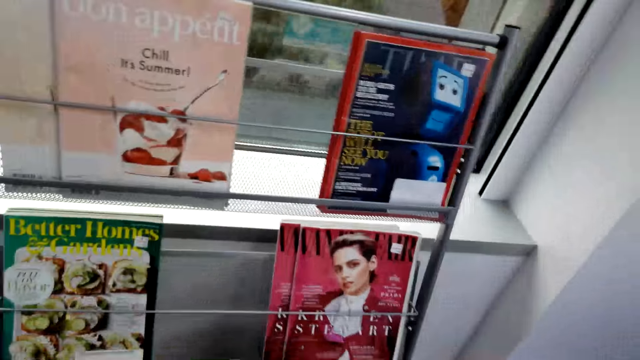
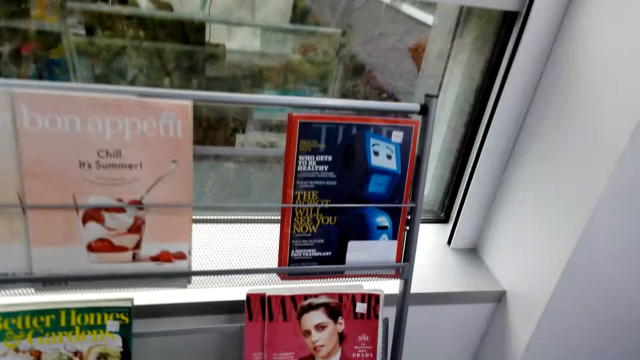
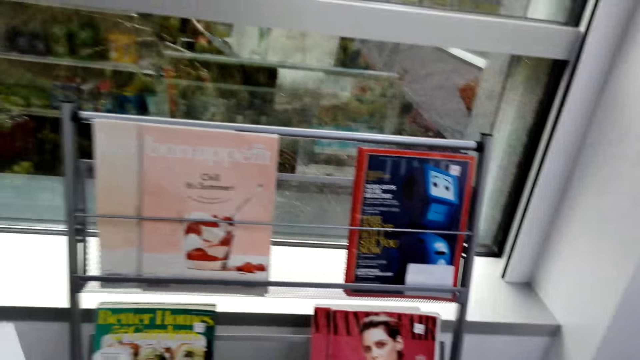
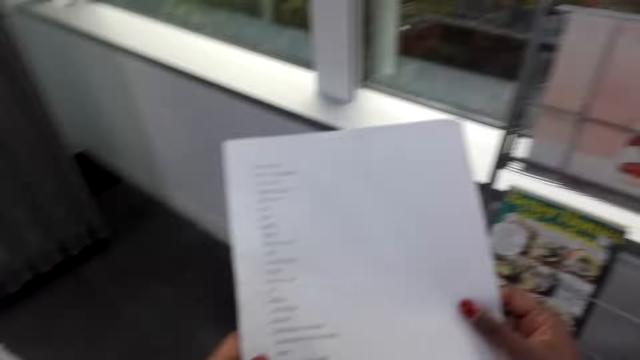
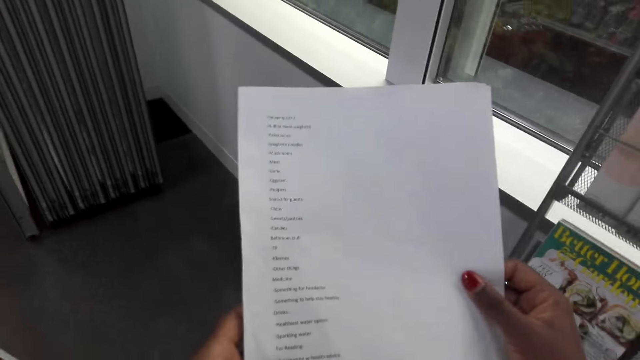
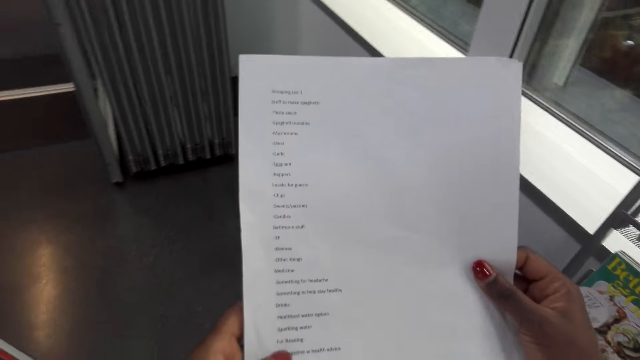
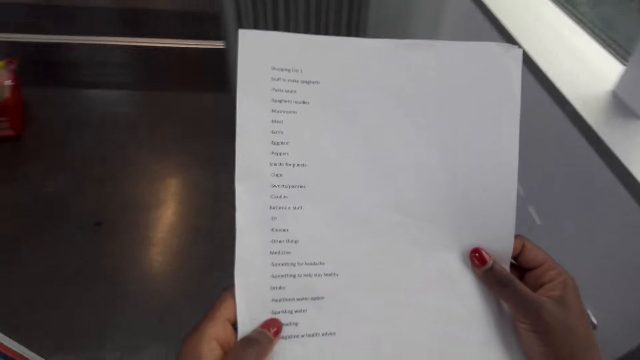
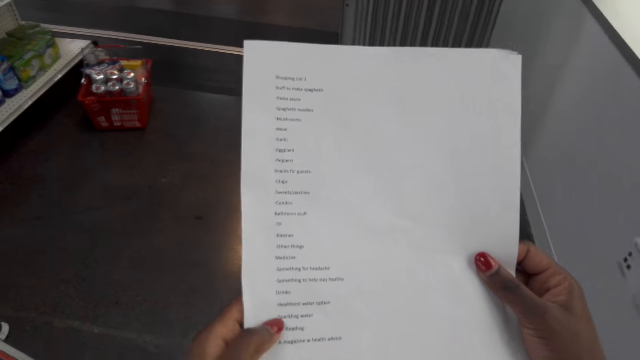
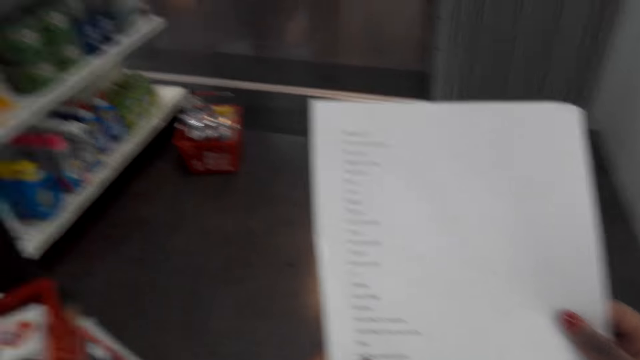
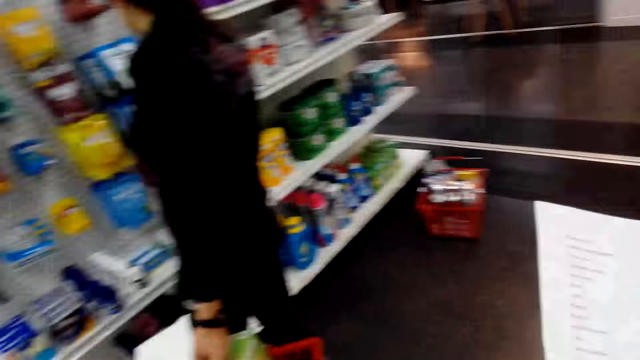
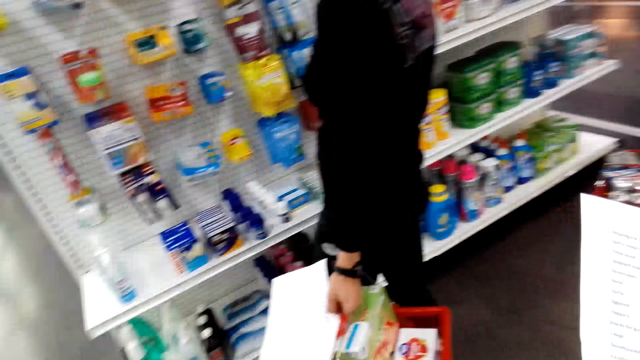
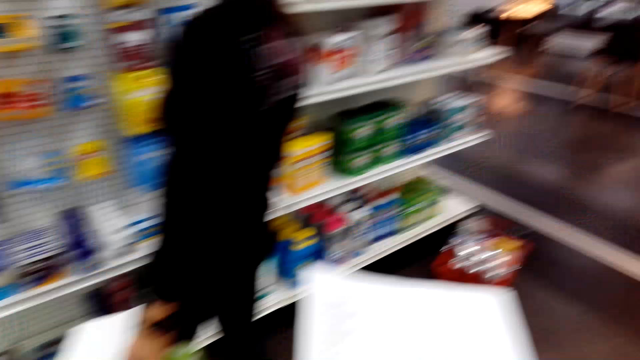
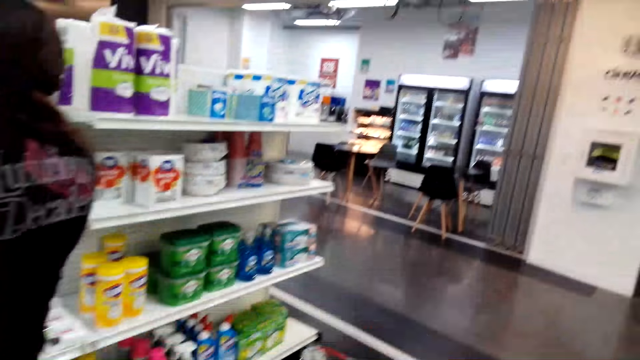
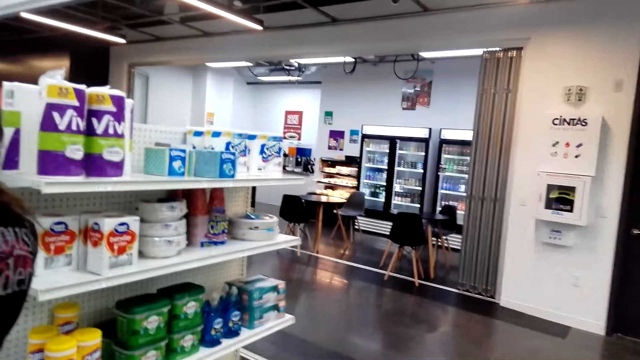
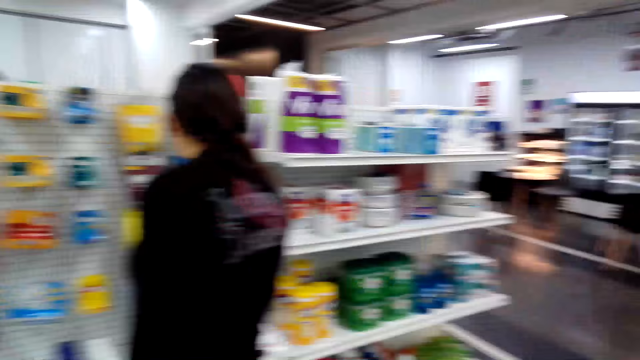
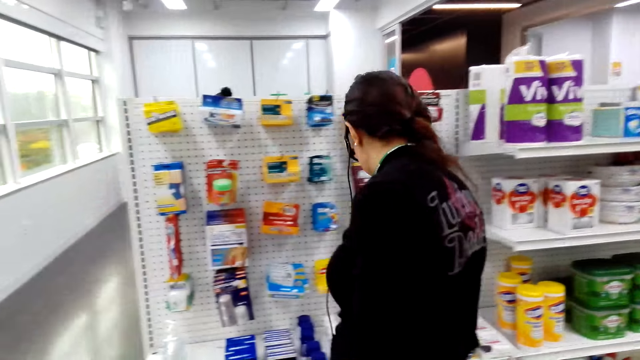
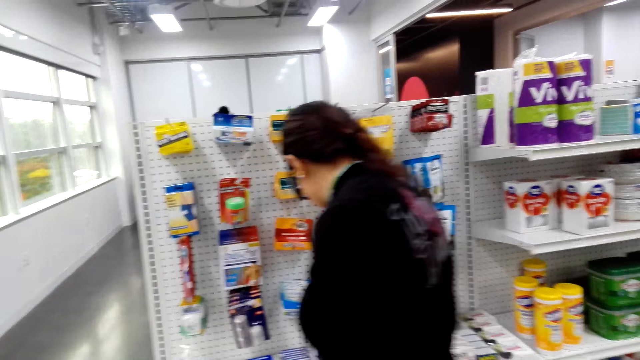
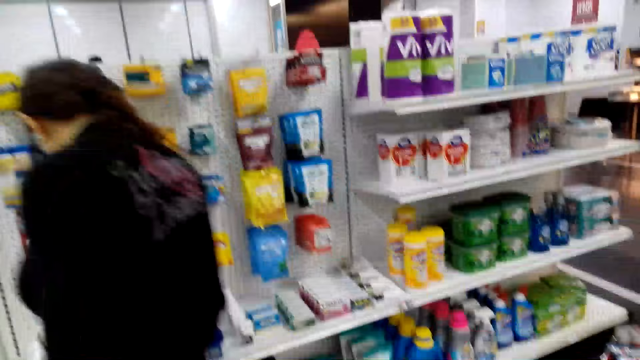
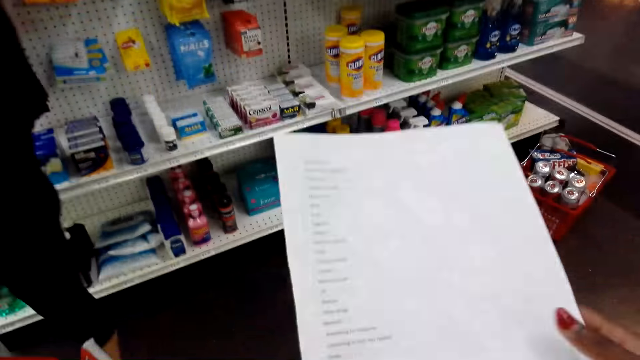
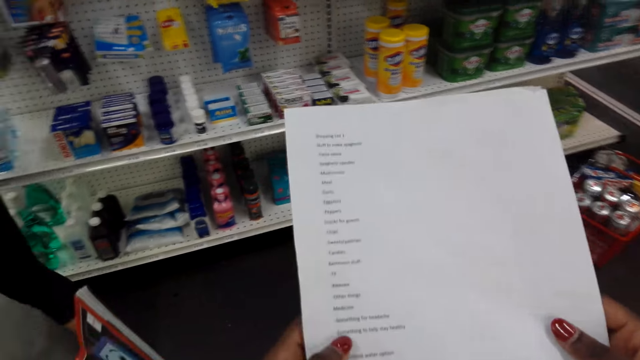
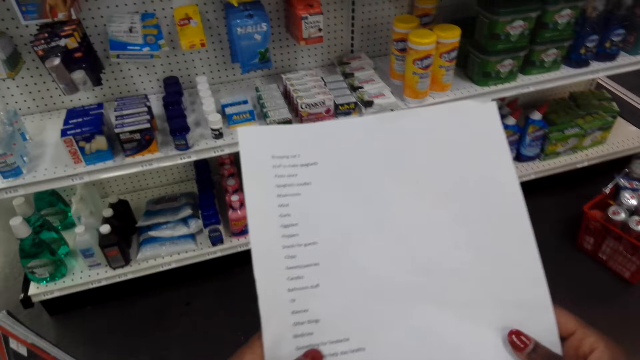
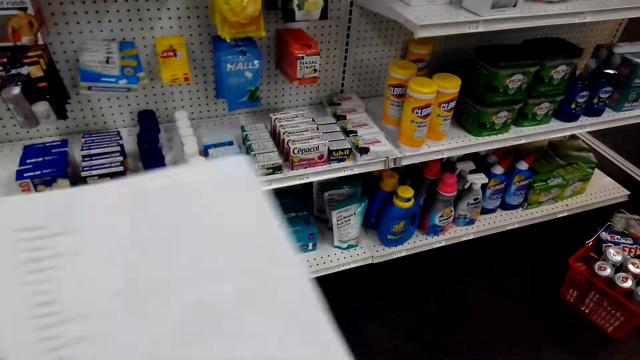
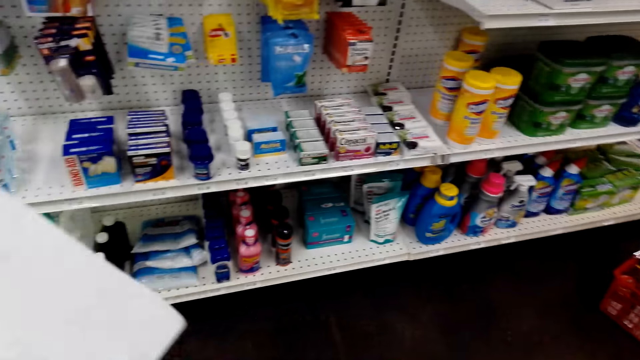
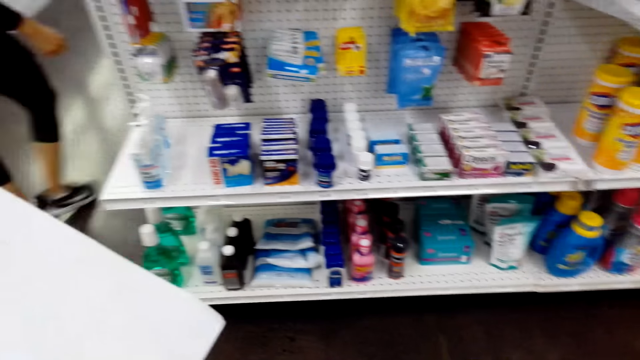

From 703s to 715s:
The camera wearer looks around. They look at the magazines. They look at the shopping list. They look at the items on the shelf. They move around. A lady looks at something. The lady moves around. The camera wearer looks at the shopping list.

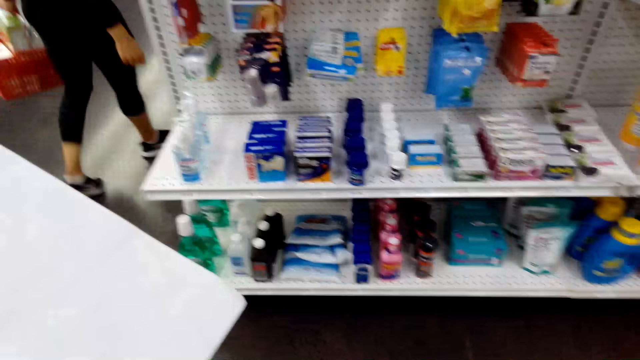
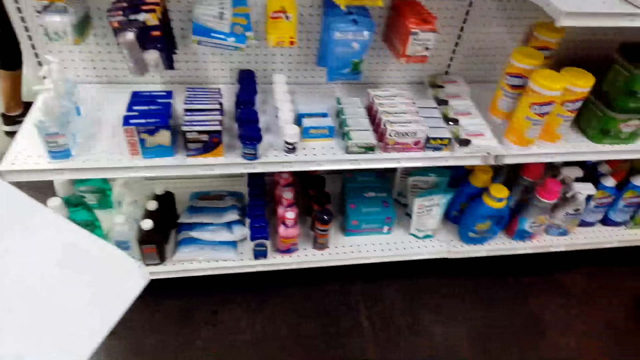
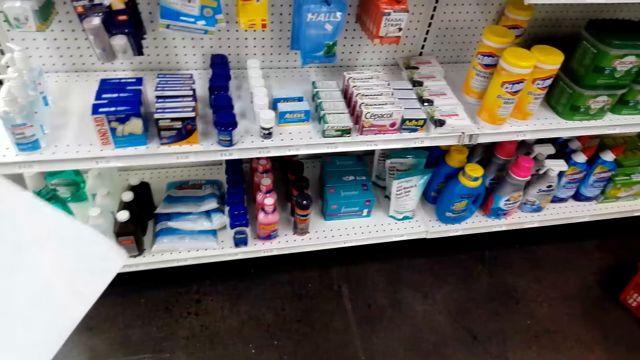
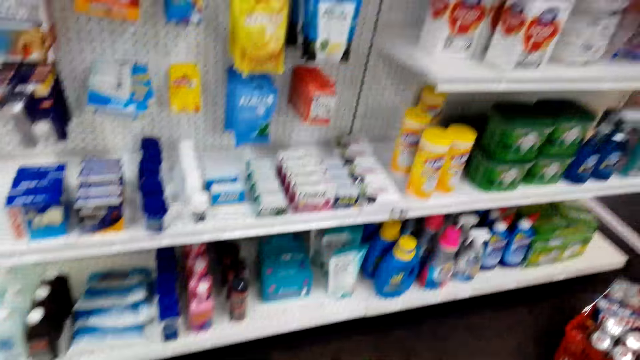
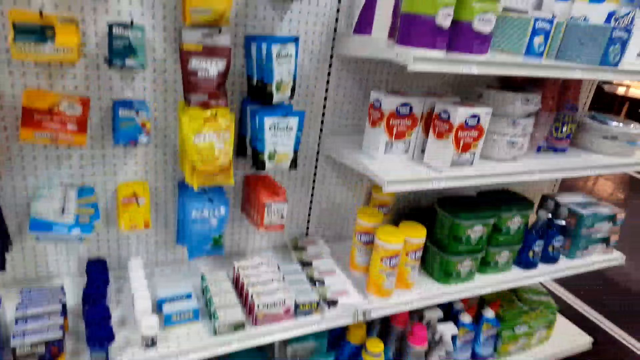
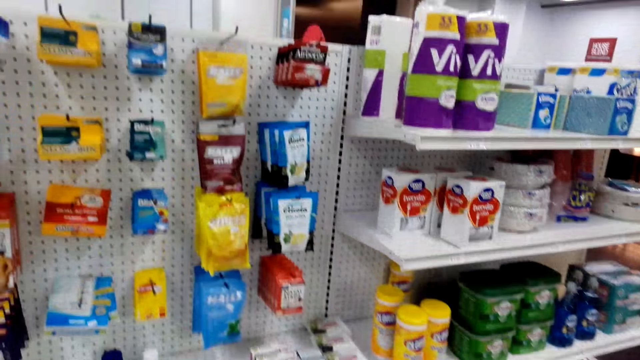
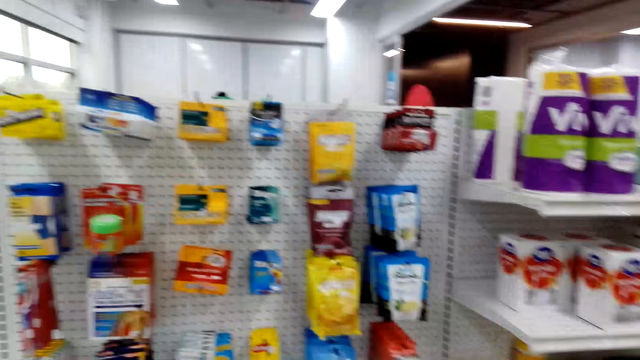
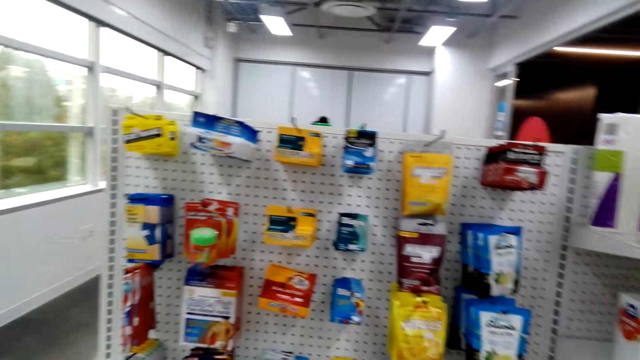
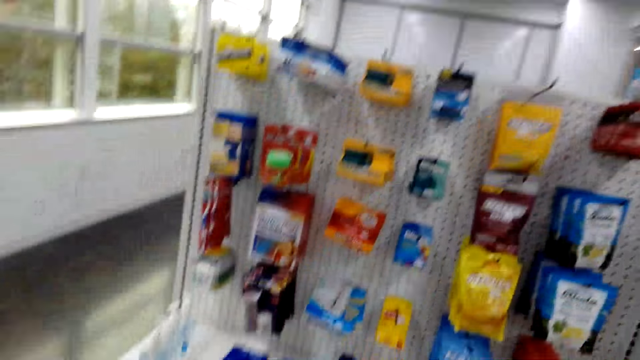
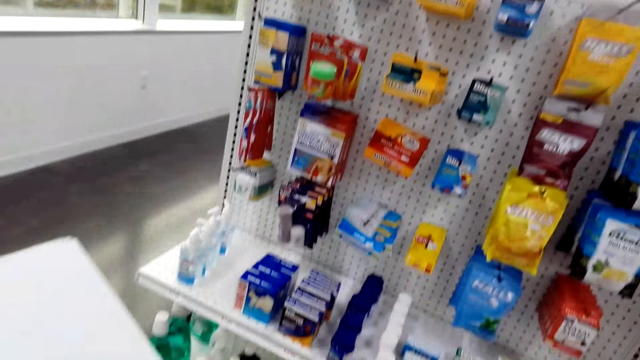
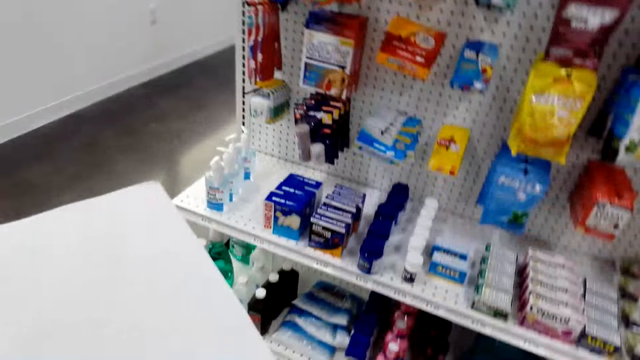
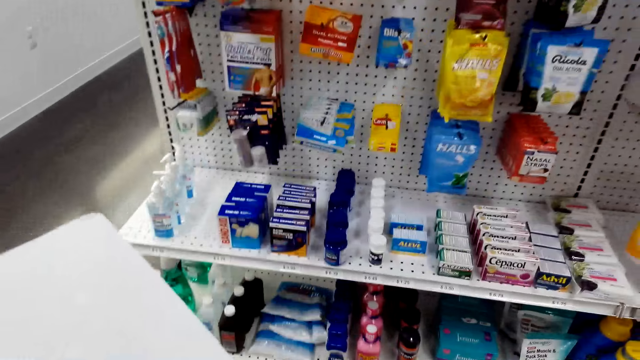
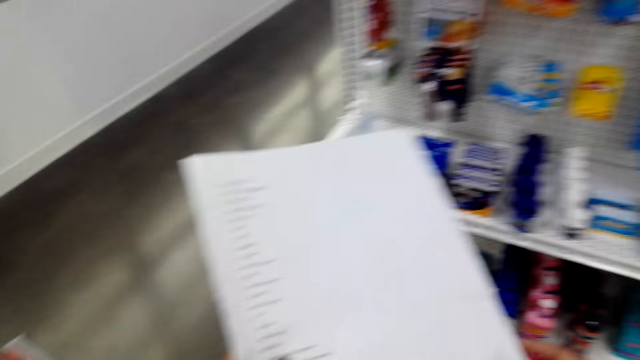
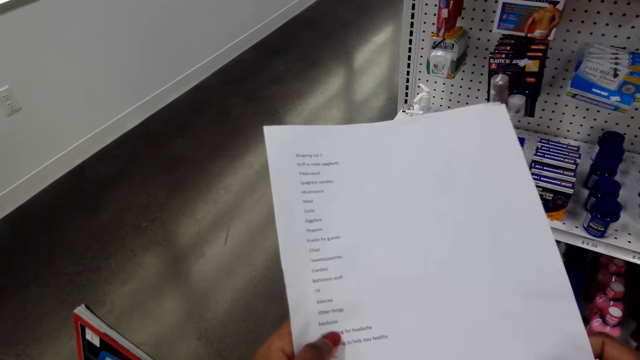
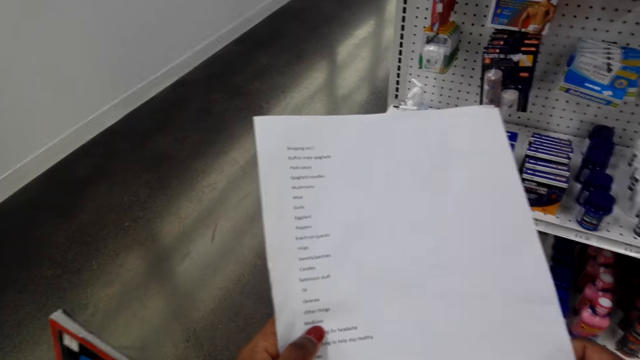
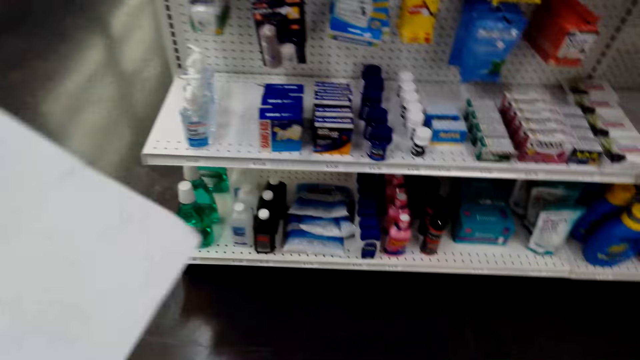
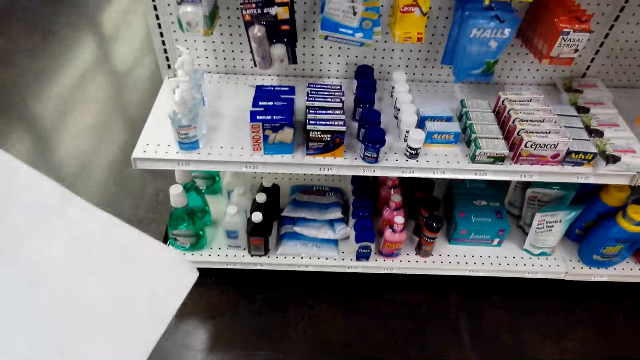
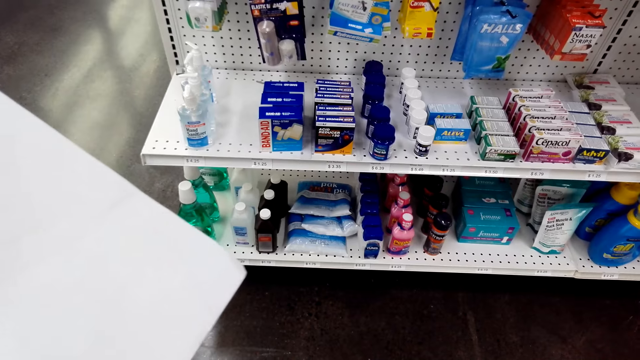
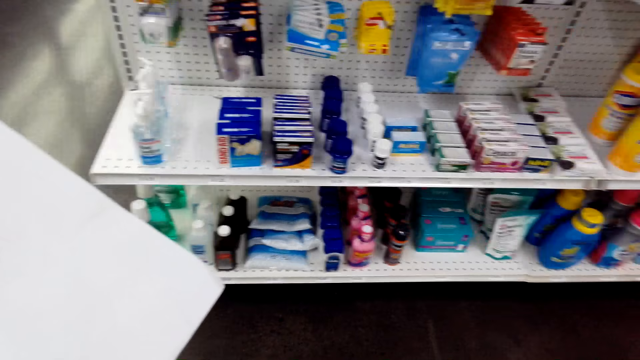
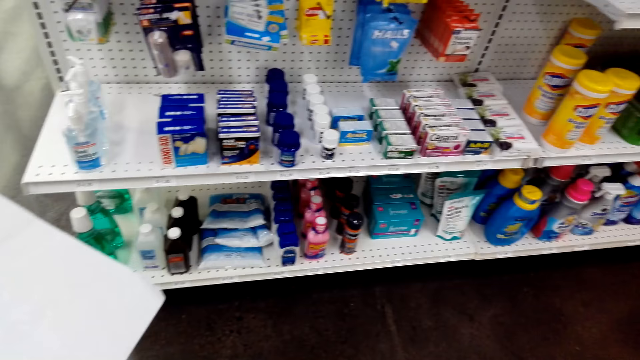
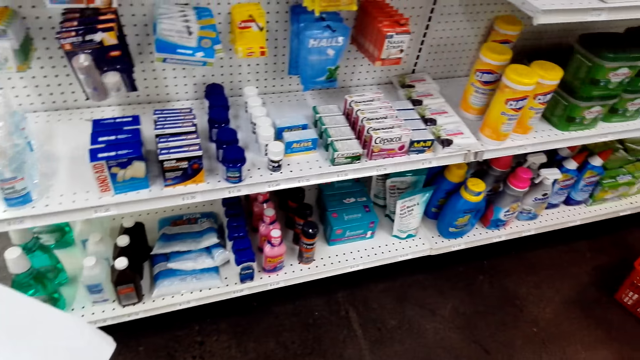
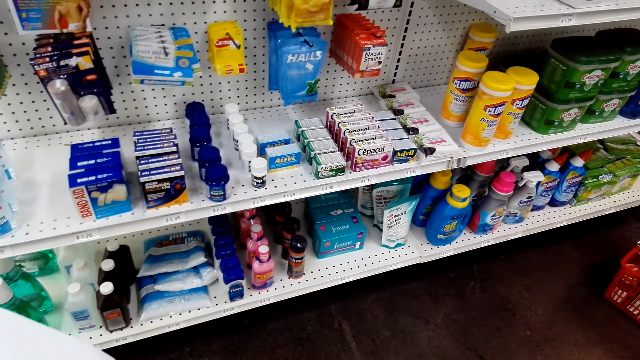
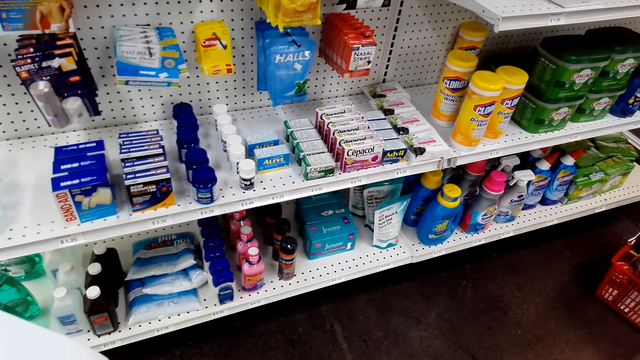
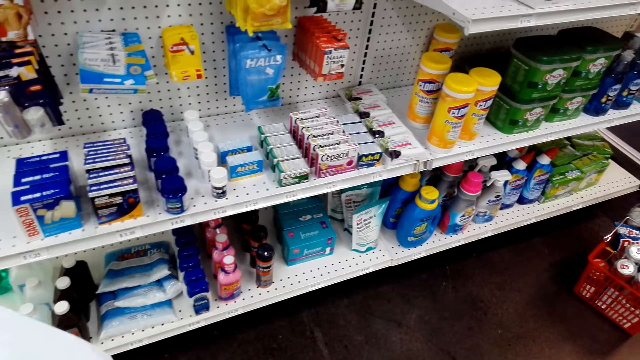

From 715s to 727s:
The camera wearer looks at the items on the shelf. They look at the shopping list. They look at the items on the shelf. They look around.
